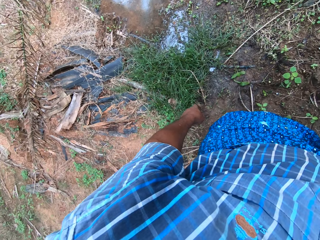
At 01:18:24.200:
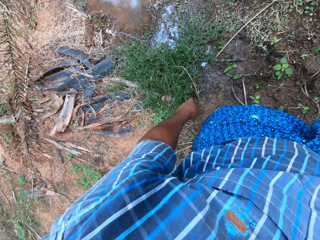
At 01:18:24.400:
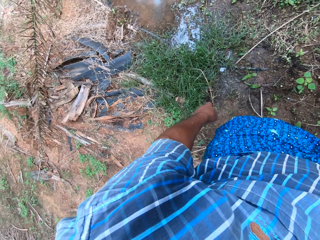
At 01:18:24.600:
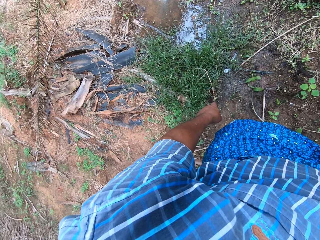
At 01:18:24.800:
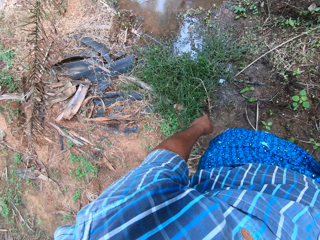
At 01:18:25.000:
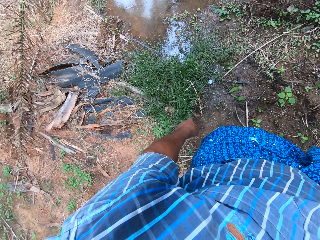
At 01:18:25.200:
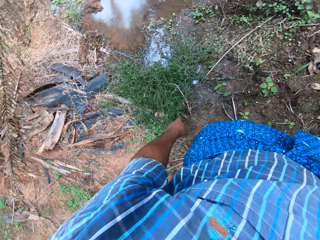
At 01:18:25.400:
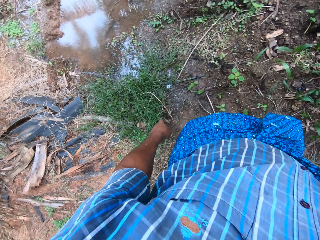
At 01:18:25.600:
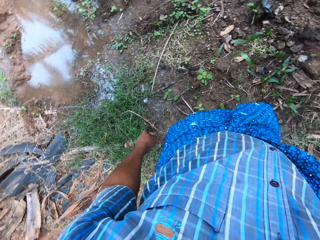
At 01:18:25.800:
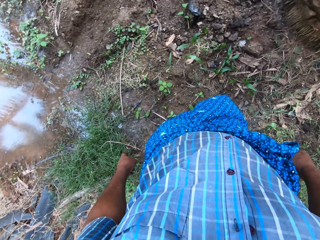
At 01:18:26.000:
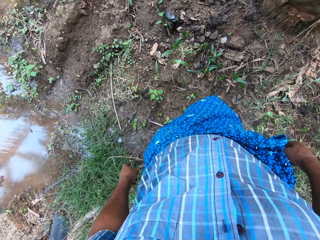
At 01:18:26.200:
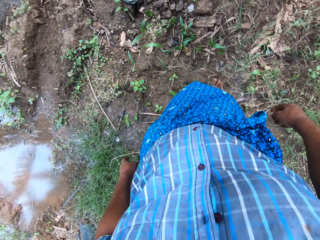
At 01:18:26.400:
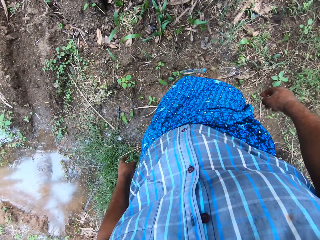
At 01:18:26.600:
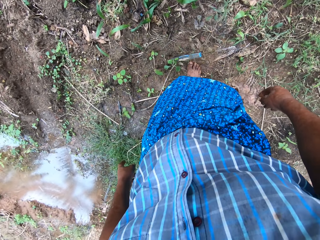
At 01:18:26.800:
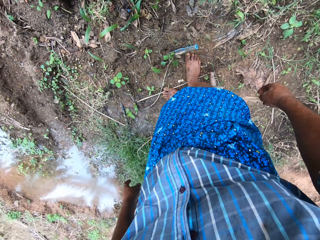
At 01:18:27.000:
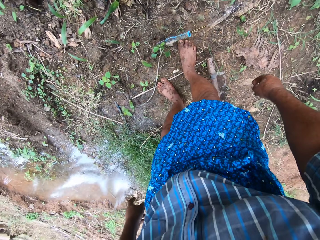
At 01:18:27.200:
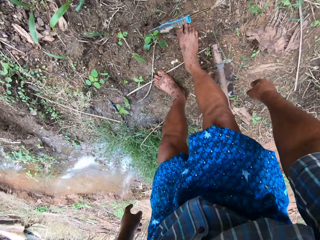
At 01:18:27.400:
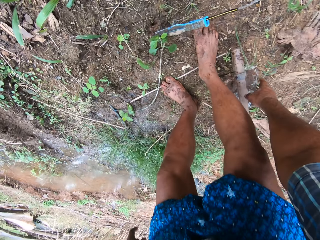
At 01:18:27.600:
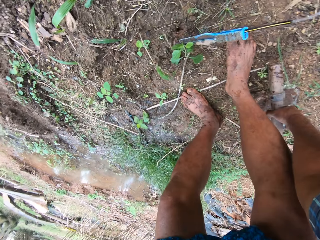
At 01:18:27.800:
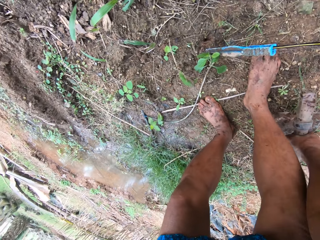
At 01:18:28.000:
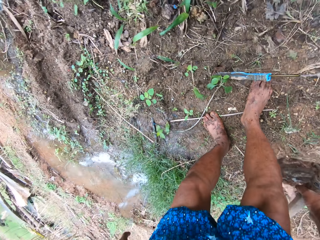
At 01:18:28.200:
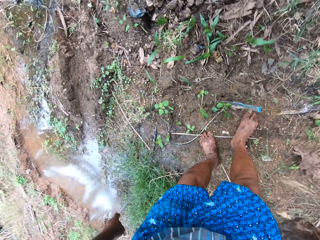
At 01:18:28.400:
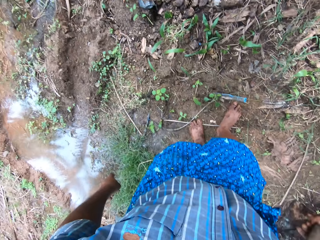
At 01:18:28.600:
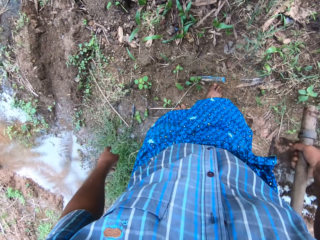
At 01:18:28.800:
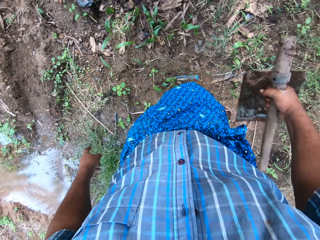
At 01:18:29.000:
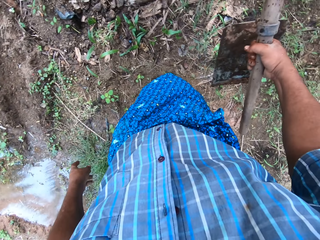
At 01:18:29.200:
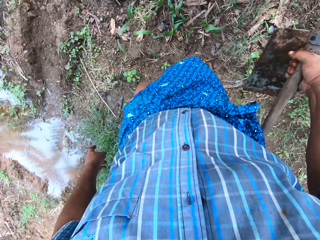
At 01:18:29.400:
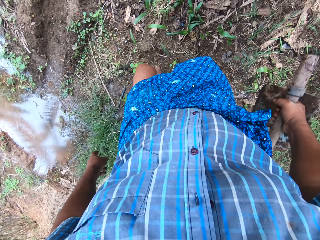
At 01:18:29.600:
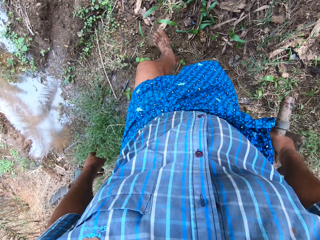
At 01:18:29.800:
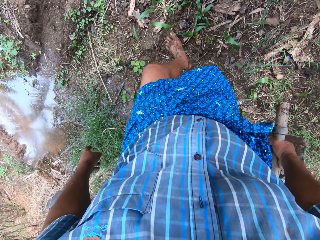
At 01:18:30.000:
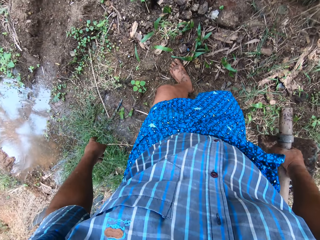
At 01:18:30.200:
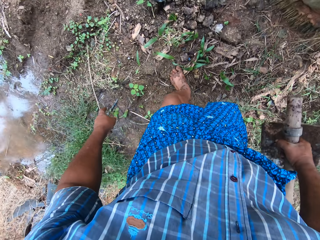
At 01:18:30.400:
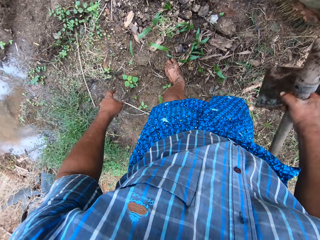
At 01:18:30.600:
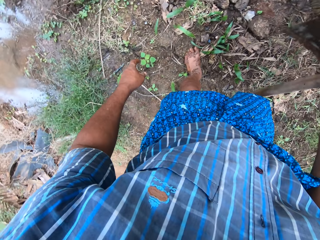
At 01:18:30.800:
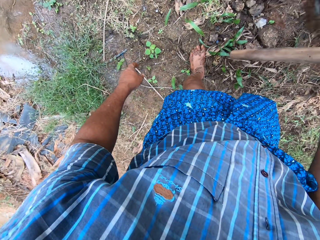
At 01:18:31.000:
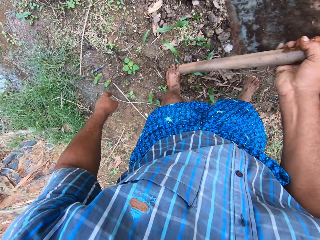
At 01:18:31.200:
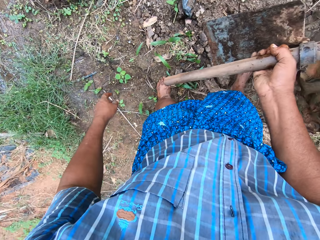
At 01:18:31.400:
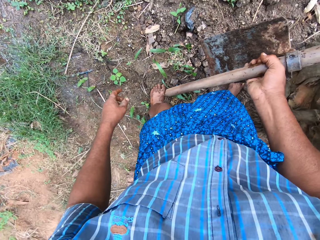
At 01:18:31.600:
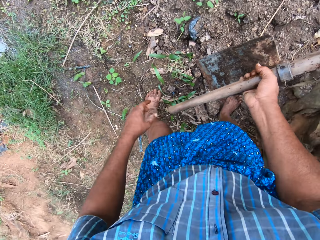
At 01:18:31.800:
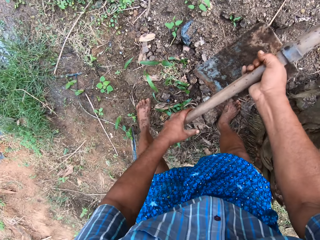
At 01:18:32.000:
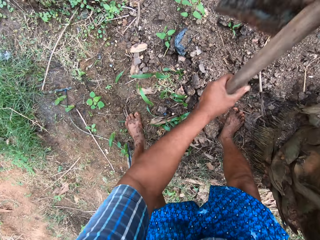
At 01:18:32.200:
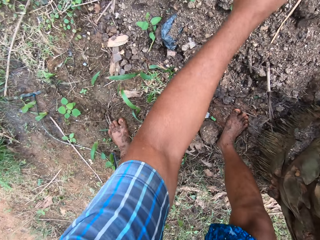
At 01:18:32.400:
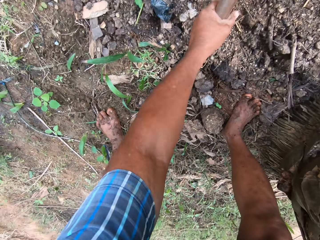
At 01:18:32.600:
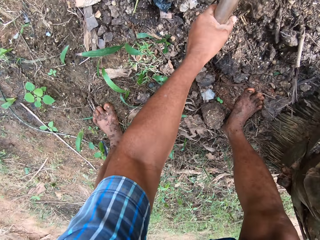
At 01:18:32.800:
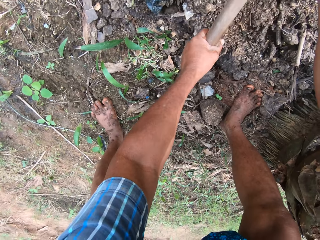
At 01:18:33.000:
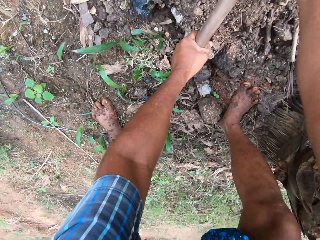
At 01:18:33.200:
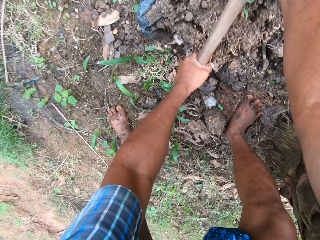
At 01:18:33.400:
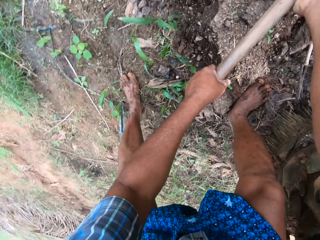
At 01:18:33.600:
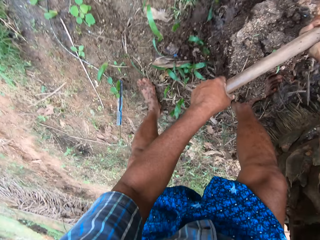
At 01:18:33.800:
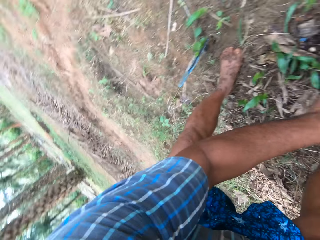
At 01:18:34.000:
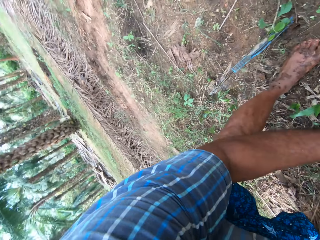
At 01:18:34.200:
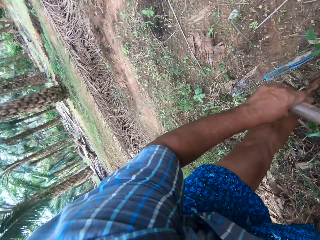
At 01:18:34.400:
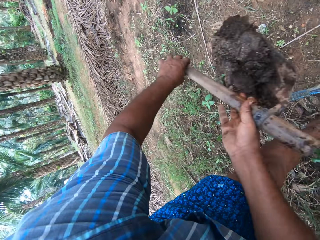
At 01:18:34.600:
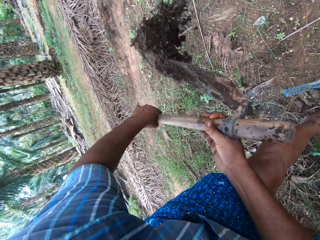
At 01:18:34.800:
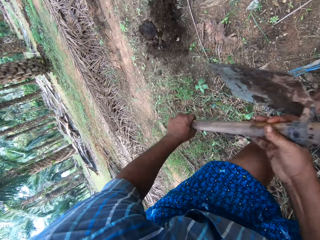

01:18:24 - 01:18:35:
The camera wearer looks around. He bends down. He picks up the hoe on the floor with his right hand. He stands up and moves forward. He holds the hoe with hands and bends down. He digs the ground with the hoe in his hands.

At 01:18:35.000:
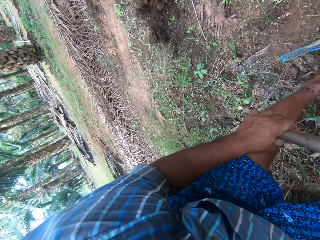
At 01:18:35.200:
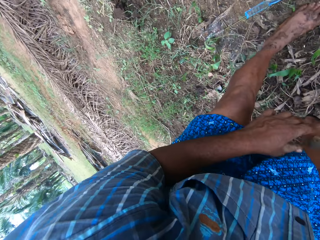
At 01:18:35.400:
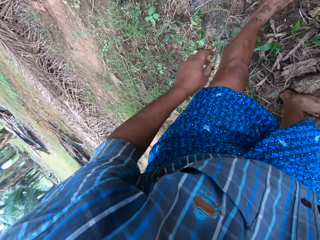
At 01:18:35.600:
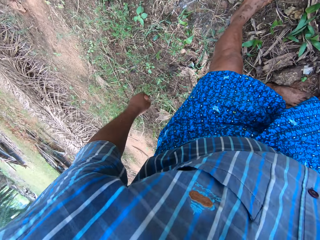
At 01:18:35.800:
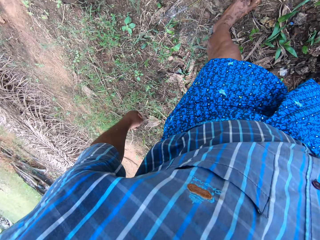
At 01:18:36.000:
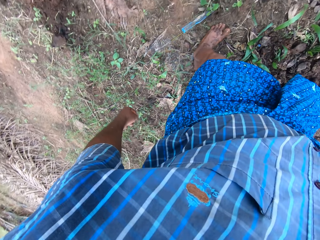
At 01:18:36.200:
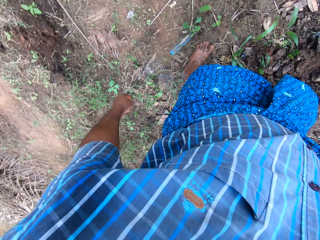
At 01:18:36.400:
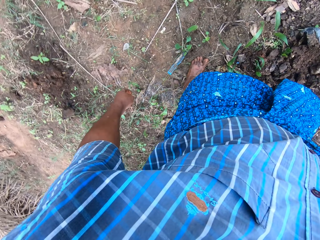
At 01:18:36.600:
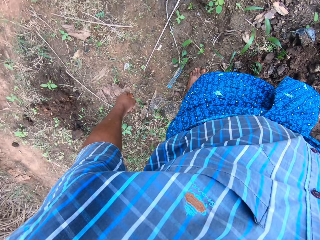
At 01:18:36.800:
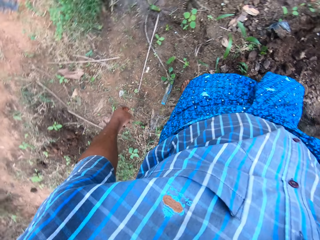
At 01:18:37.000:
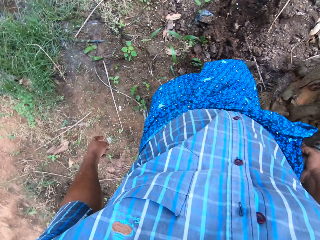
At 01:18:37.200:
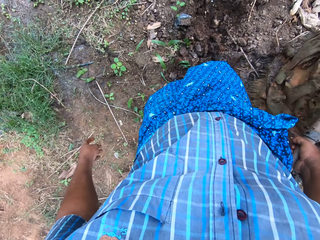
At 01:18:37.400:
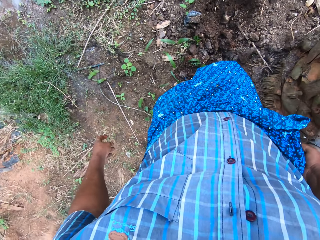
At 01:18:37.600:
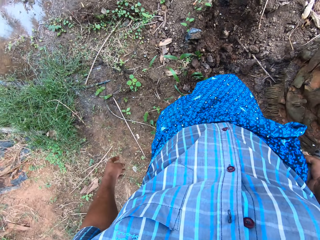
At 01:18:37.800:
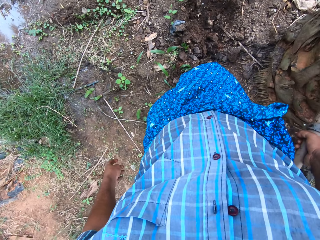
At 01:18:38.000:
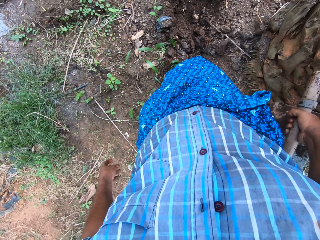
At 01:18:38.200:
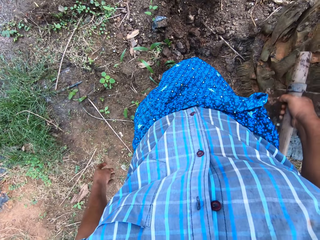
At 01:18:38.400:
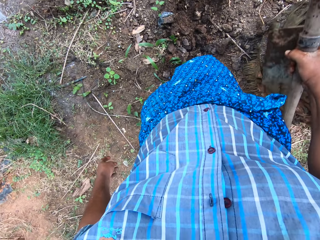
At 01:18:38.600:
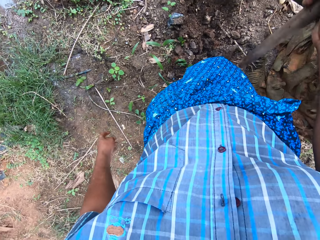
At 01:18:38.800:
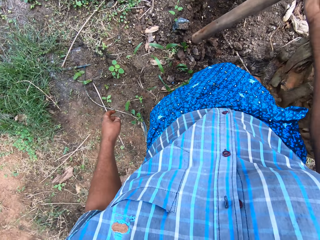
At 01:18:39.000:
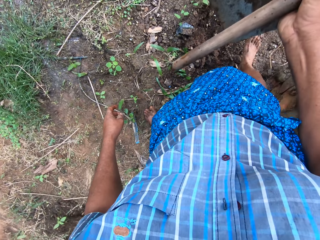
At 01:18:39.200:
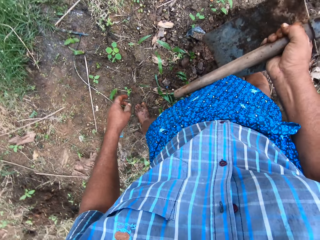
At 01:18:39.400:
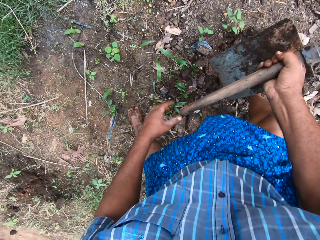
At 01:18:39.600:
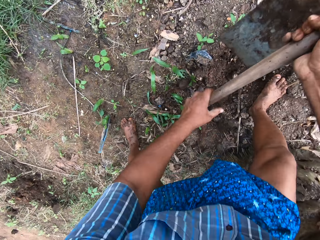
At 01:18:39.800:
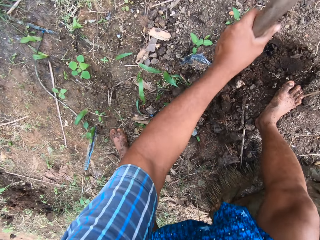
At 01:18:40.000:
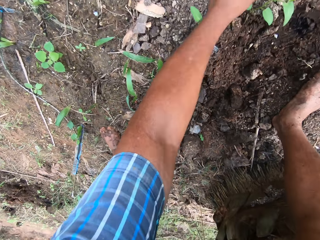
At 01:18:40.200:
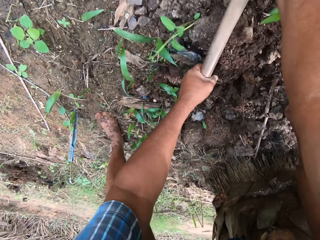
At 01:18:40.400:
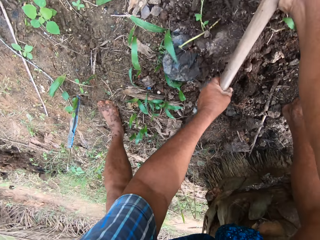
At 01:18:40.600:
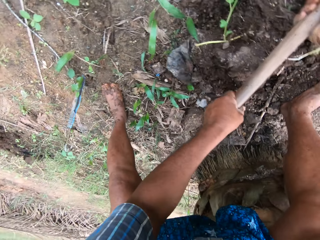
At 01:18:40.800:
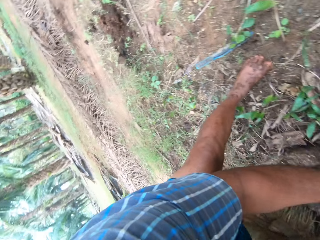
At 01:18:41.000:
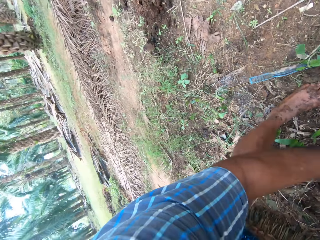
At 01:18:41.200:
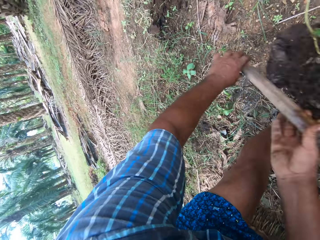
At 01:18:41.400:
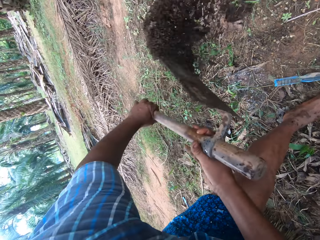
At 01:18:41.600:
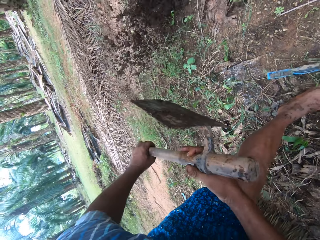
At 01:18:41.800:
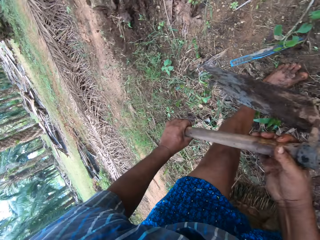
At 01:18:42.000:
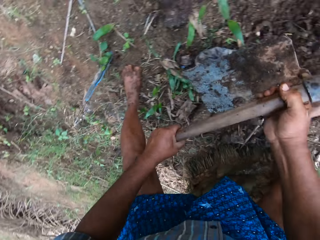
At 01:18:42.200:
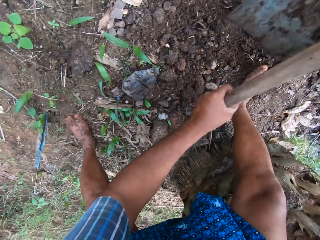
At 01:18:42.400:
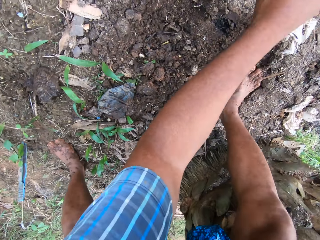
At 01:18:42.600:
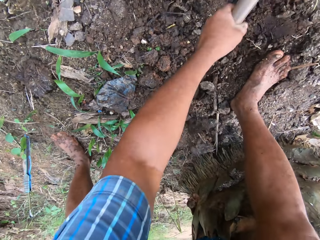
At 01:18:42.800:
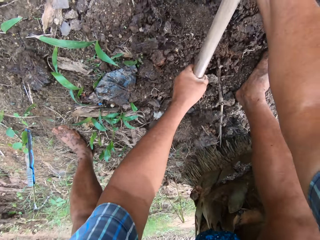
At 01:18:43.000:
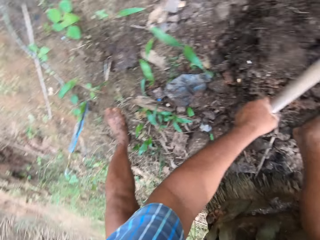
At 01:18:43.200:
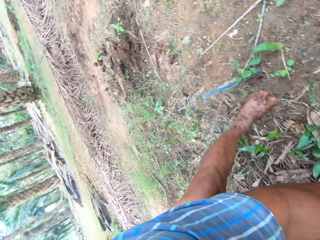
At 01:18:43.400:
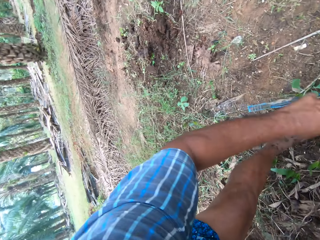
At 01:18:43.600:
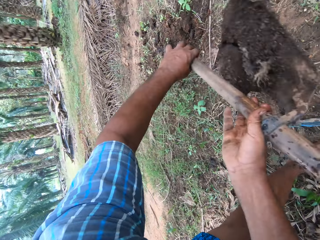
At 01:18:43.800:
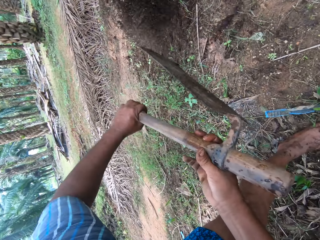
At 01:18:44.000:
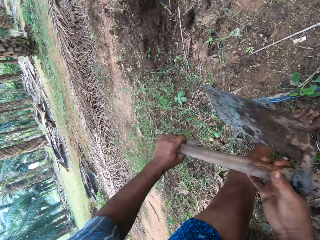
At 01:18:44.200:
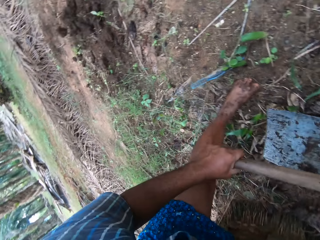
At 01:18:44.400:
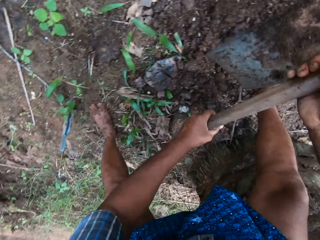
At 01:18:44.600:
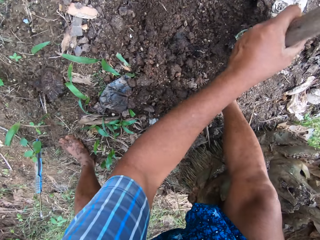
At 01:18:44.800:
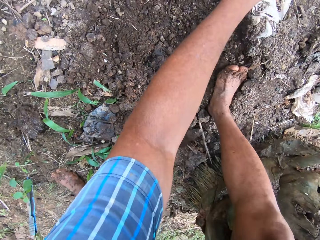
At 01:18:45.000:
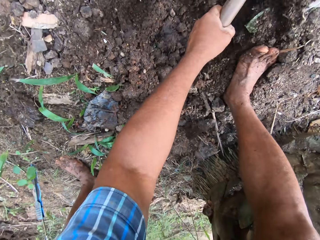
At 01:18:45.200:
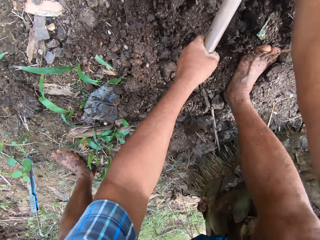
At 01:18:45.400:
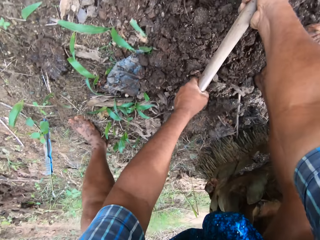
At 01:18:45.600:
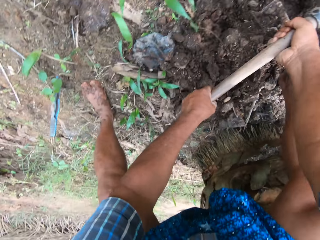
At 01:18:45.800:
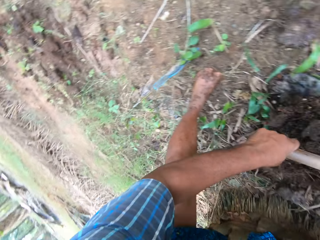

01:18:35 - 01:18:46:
The camera wearer stands up. They look around. They bend down and scoop the soil.
